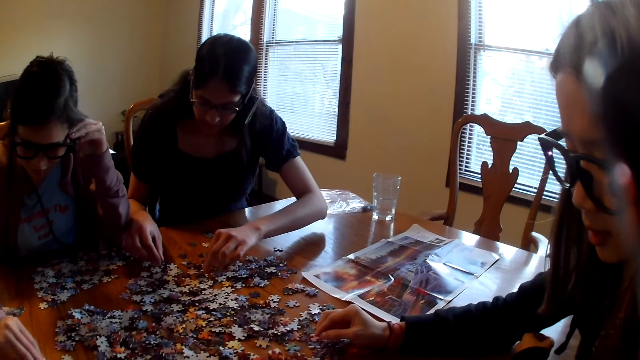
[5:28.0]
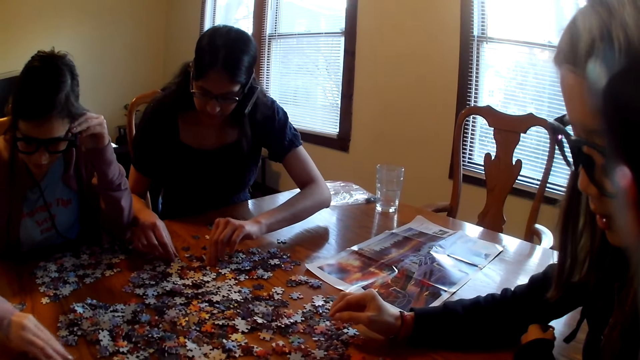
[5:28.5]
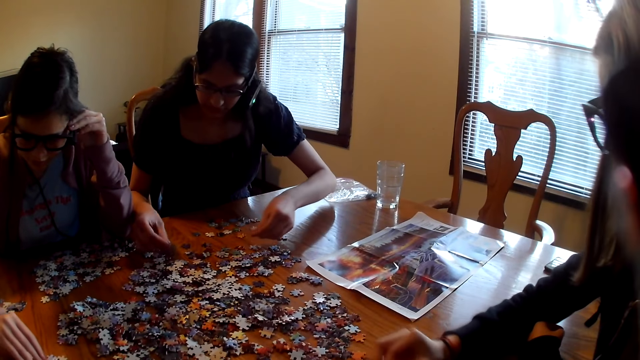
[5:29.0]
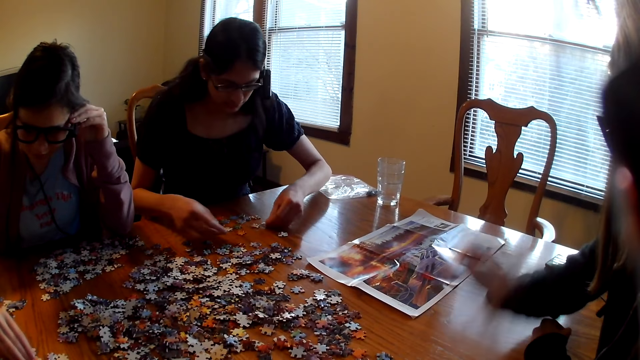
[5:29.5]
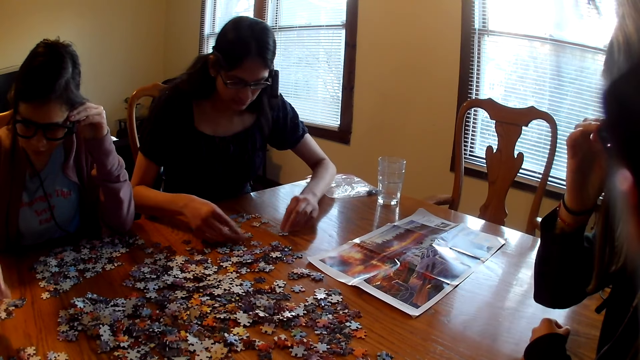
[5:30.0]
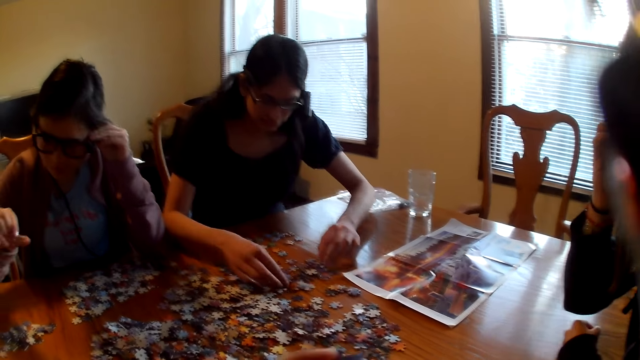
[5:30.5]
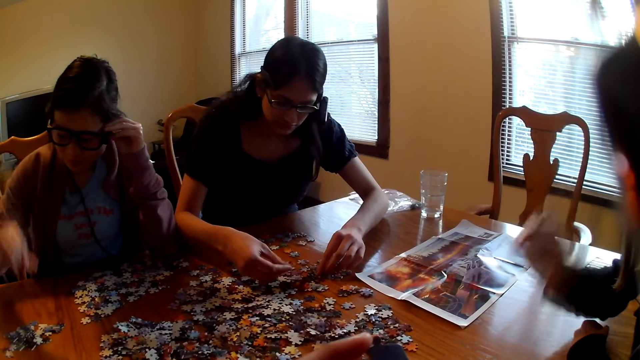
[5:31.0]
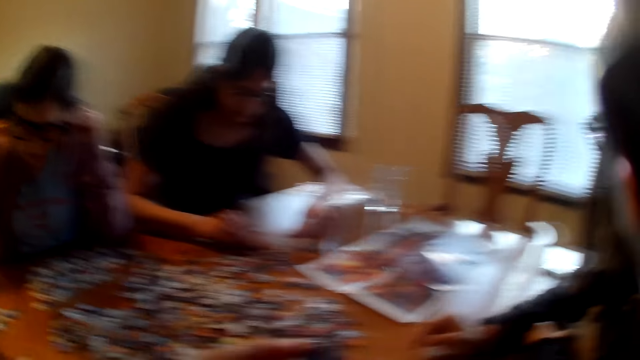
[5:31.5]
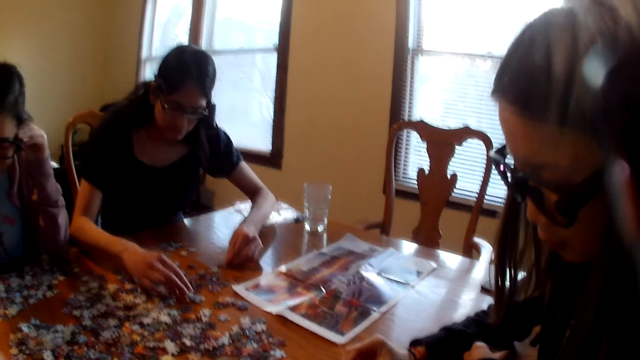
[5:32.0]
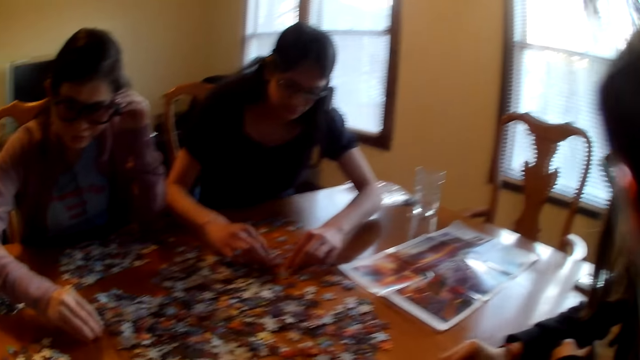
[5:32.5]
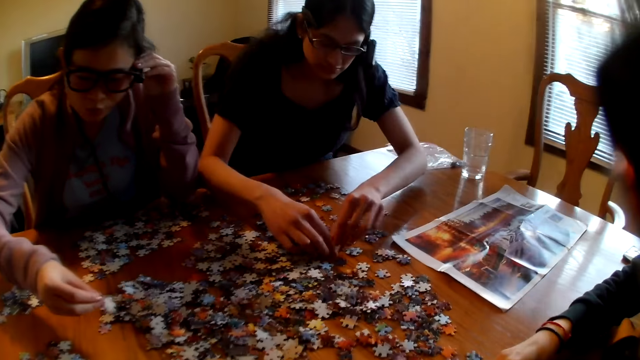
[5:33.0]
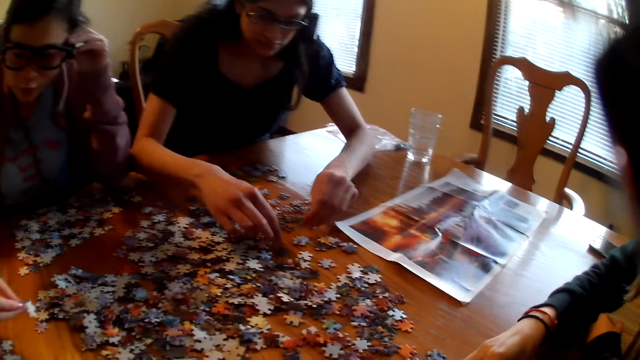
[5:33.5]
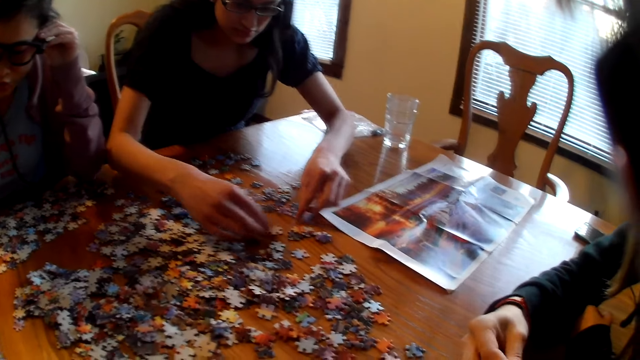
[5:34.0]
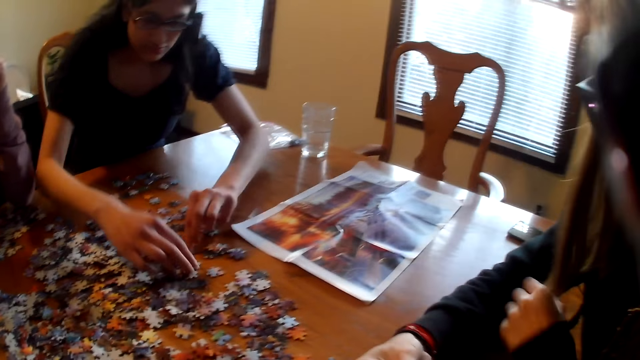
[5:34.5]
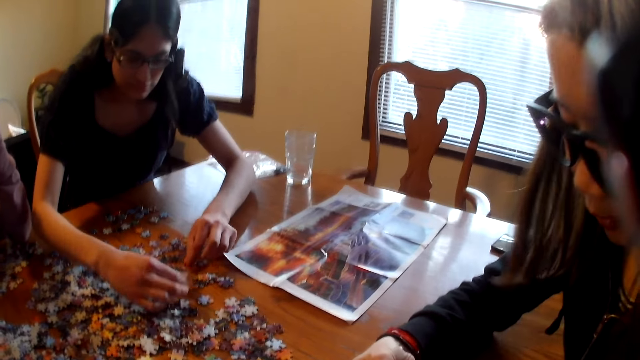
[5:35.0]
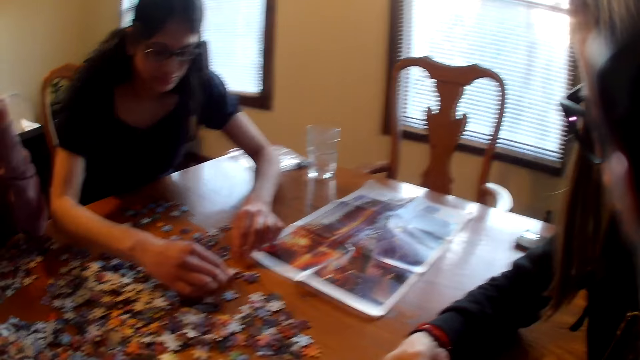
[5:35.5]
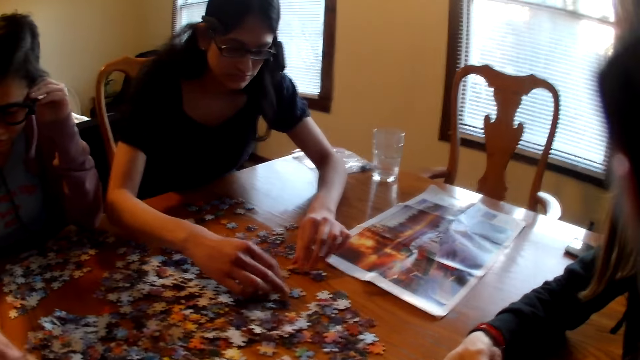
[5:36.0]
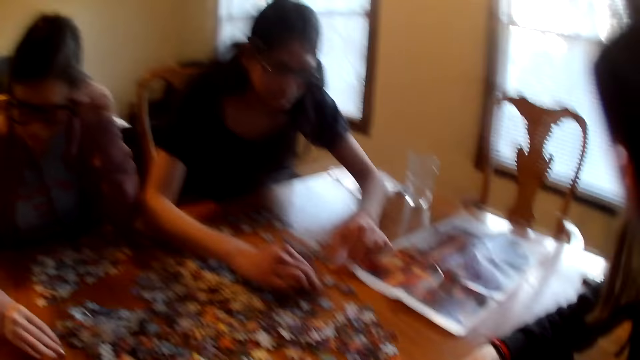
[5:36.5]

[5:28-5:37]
A woman picks the piece from the table. The woman places the piece on the table. The woman picks the piece from the table. The woman places the piece on the table. The woman moves the pieces on the table.

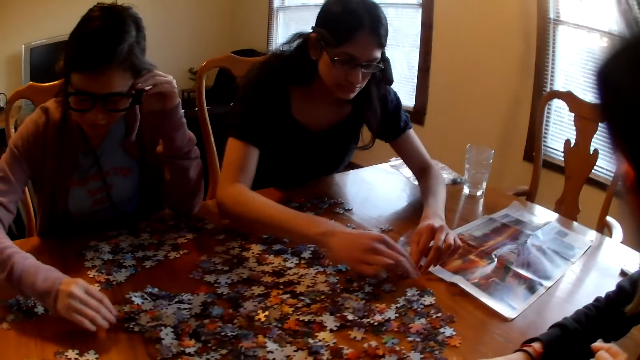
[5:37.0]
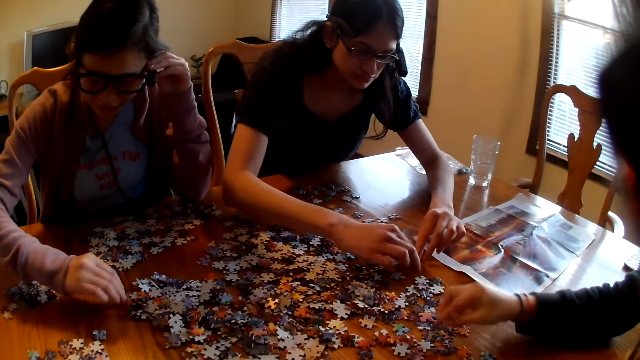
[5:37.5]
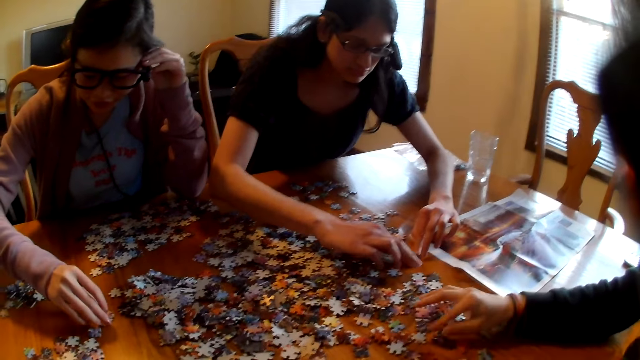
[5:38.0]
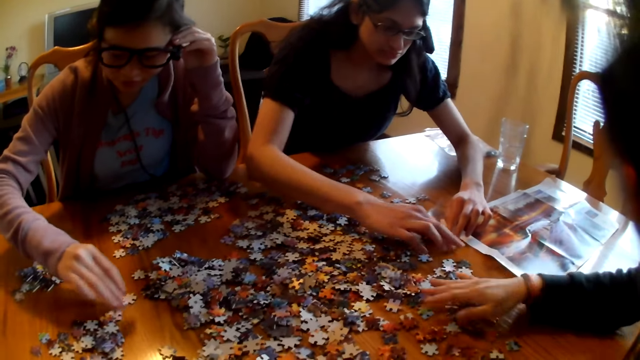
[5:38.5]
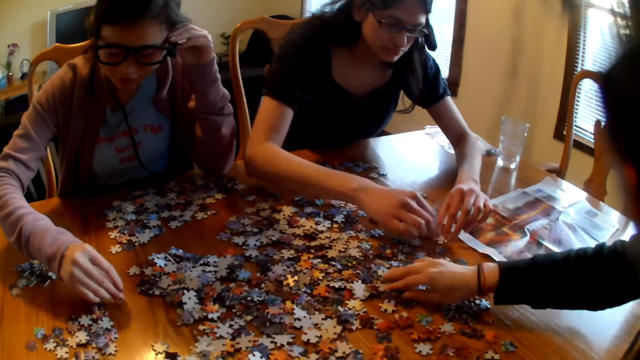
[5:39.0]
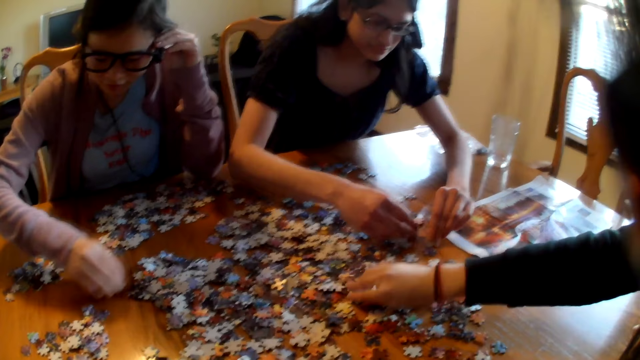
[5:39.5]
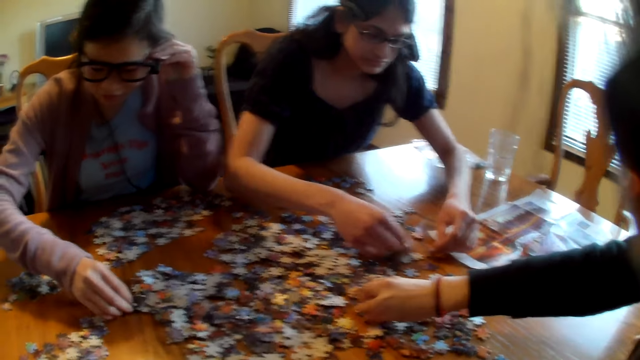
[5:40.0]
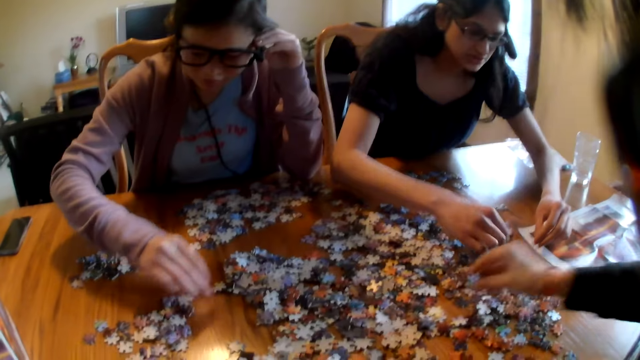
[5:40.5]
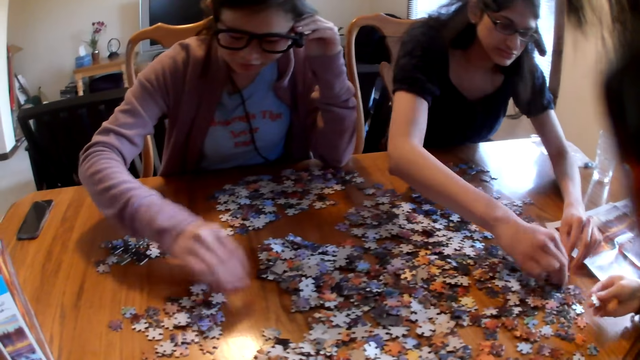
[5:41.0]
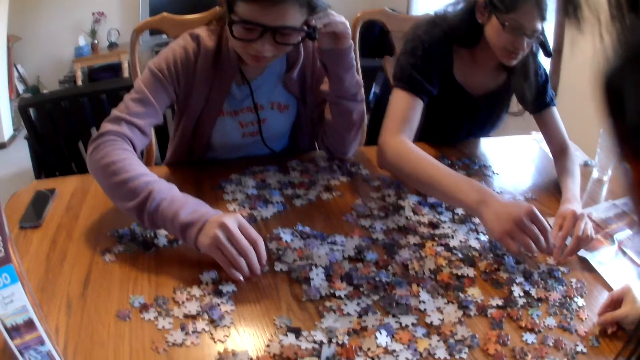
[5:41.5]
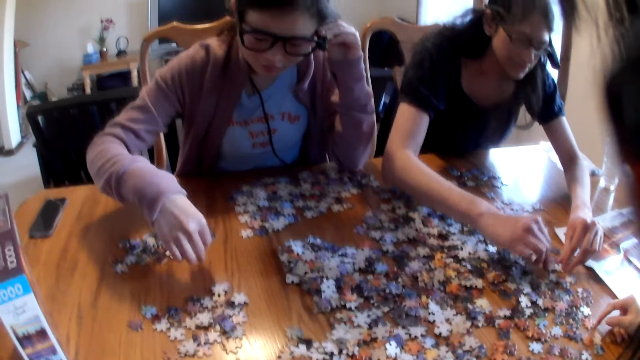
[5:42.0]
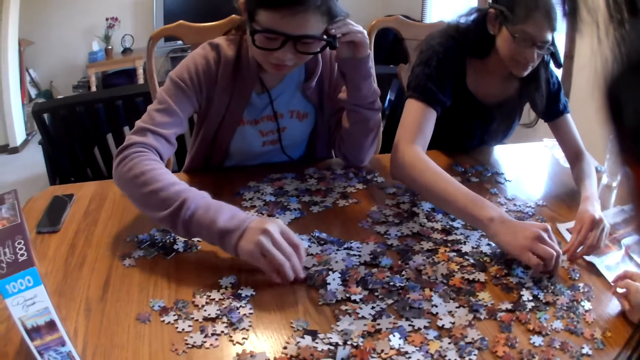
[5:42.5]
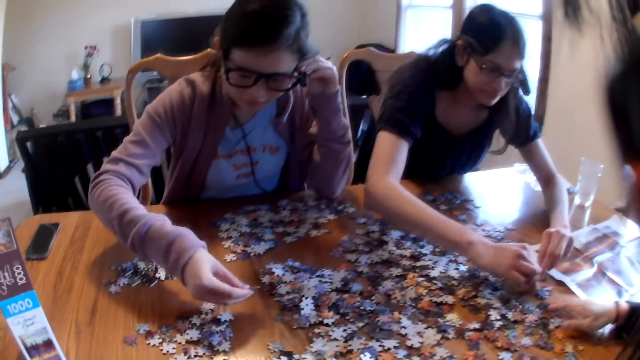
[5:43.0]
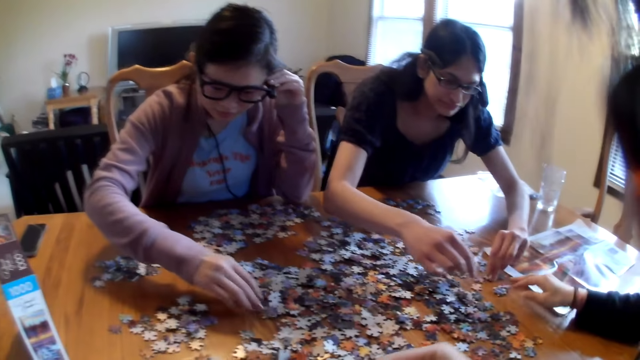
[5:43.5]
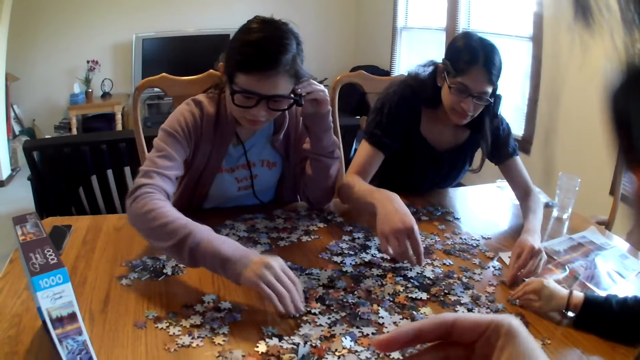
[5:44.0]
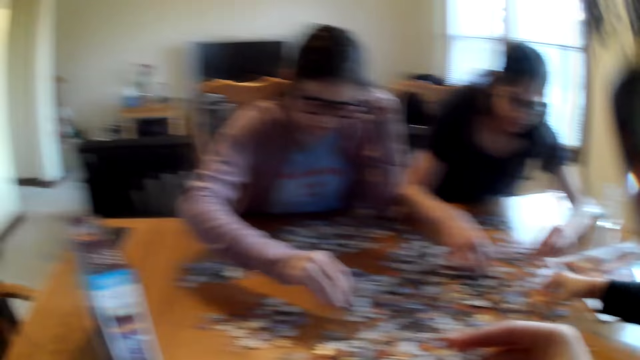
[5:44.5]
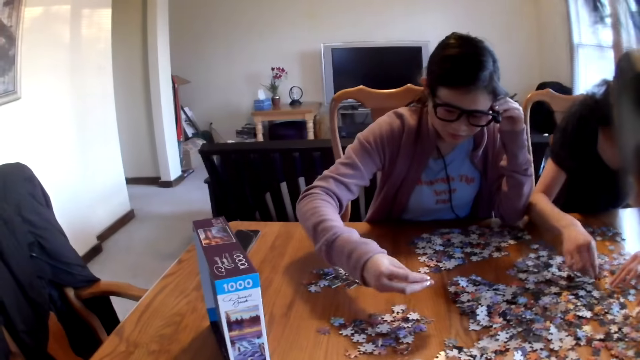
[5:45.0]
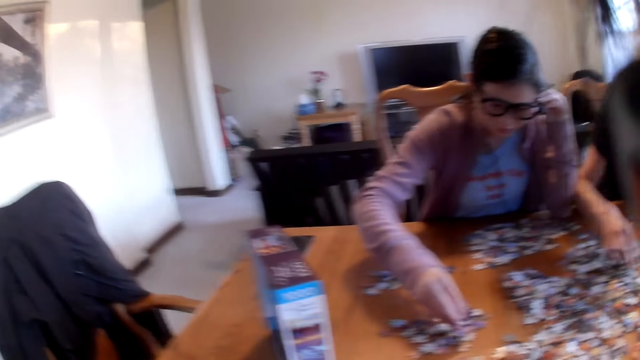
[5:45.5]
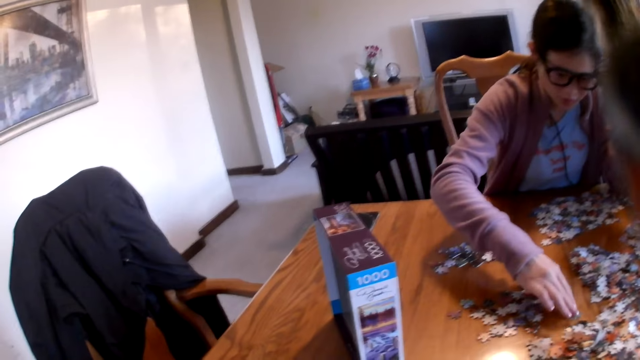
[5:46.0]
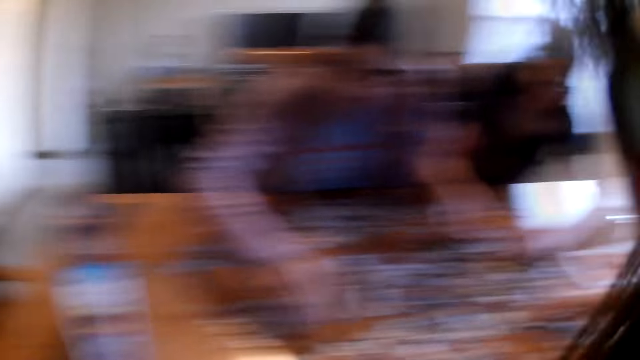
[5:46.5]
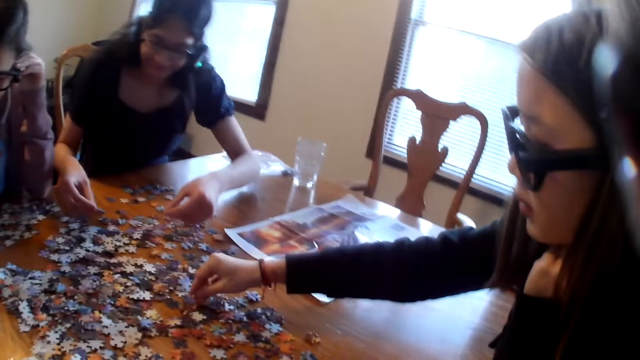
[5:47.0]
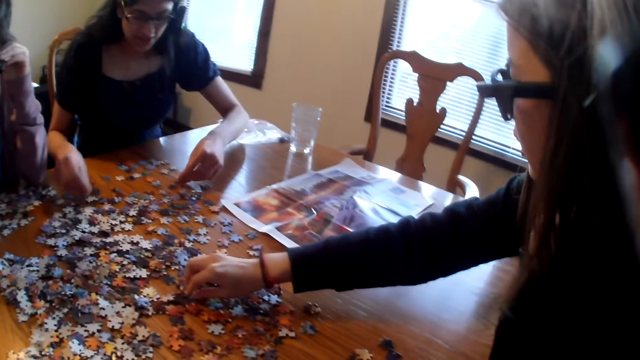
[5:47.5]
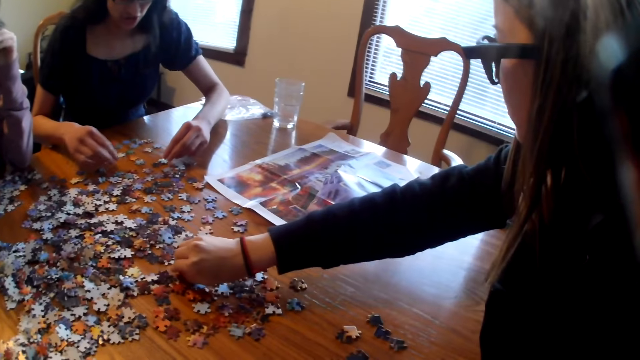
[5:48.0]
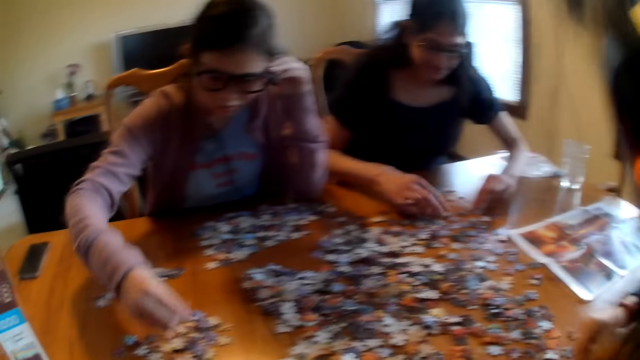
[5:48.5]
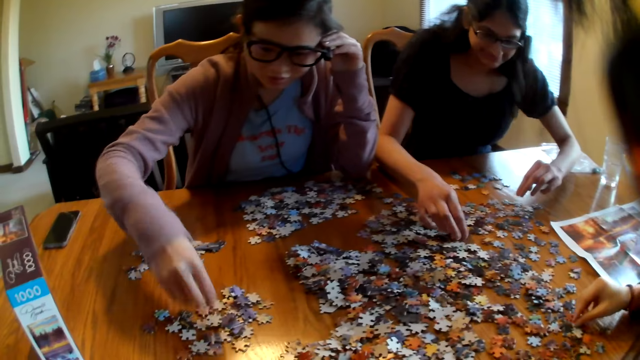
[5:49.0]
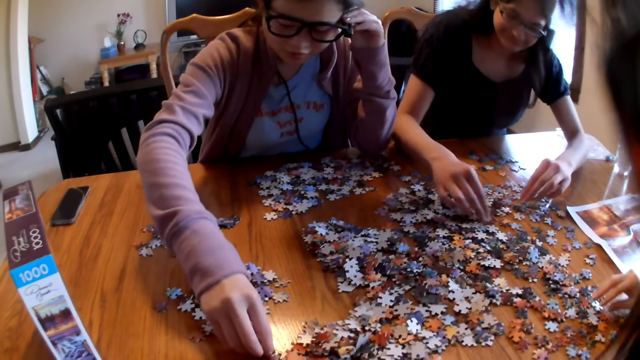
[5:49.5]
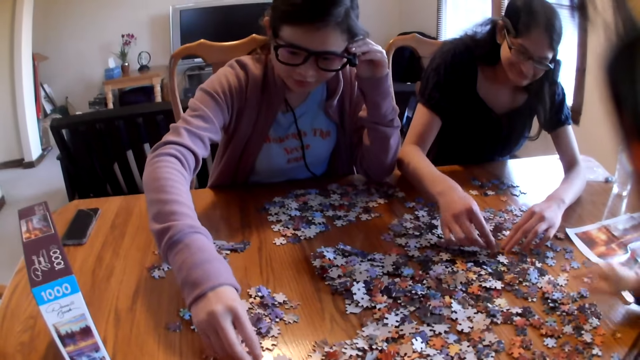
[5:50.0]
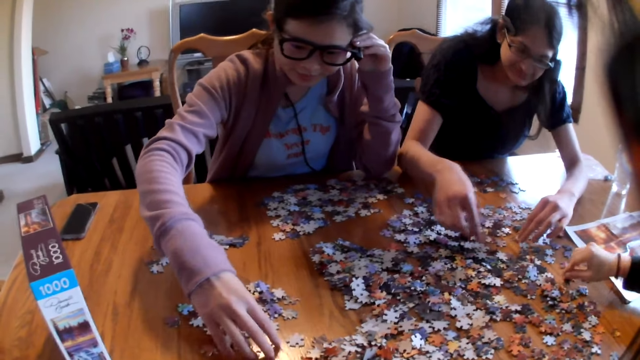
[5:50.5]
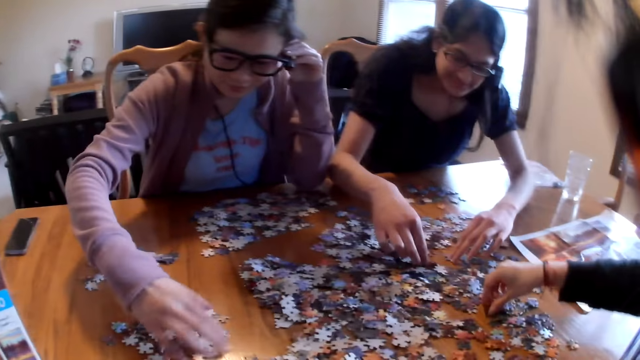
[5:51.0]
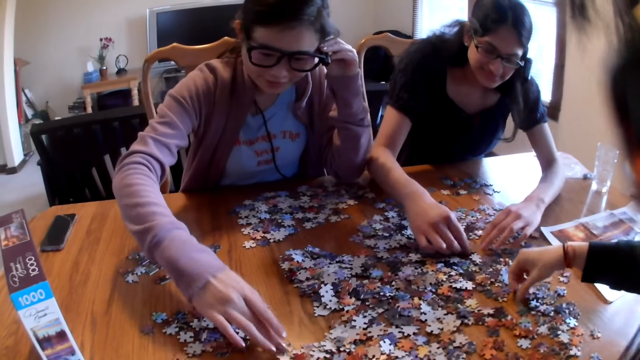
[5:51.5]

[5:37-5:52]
A woman moves the pieces on the table. Another woman moves the pieces on the table. The first woman moves the pieces on the table. A third woman moves the pieces on the table. A person chooses jigsaw pieces. The first woman moves the pieces on the table. The third woman moves the pieces on the table. The second woman moves the pieces on the table. The third woman moves the pieces on the table. The first woman moves the pieces on the table. The second woman moves the pieces on the table. The third woman moves the pieces on the table. The first woman moves the pieces on the table.
